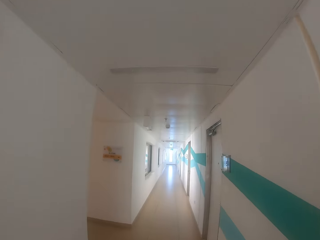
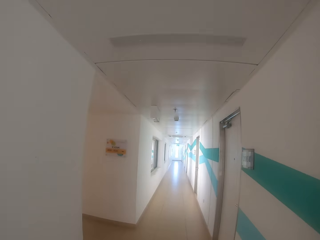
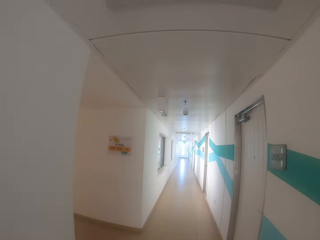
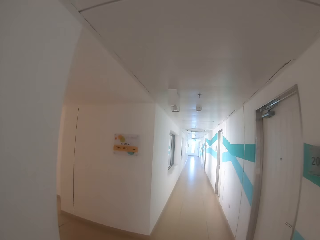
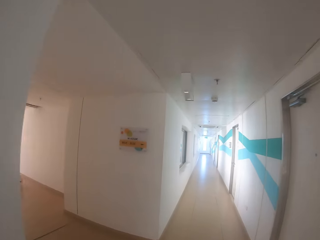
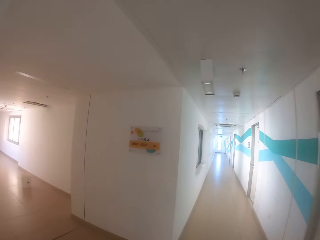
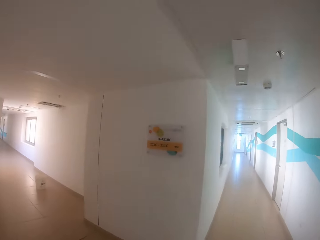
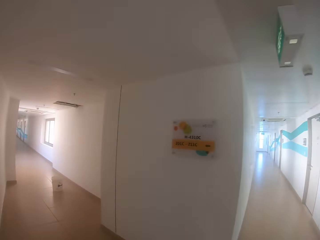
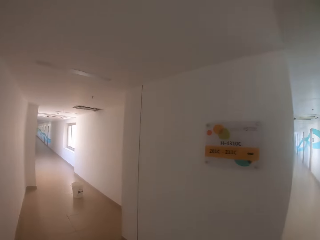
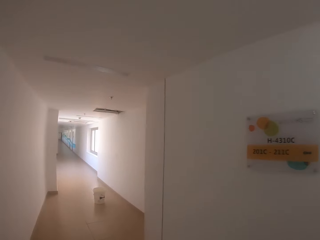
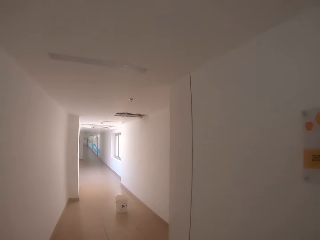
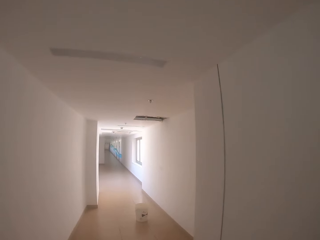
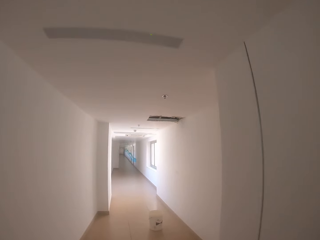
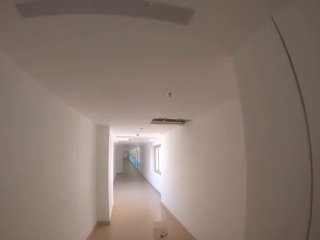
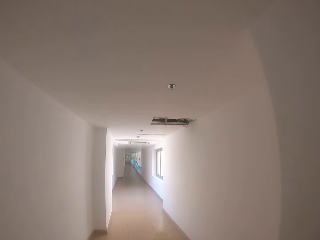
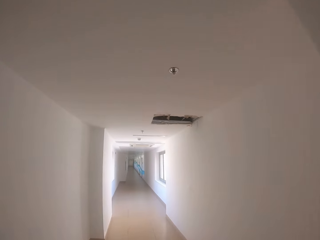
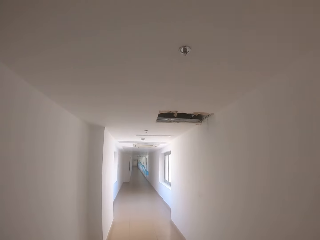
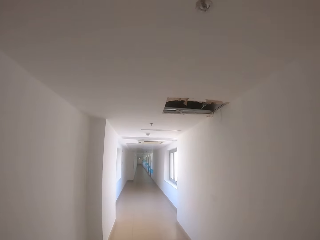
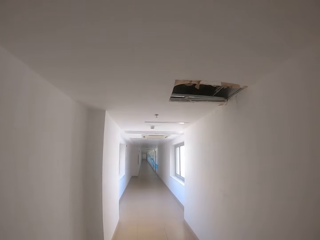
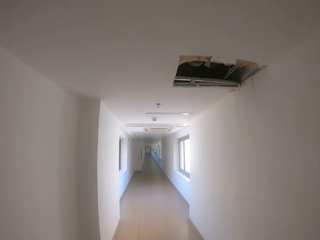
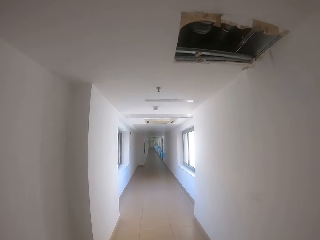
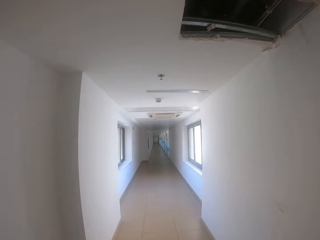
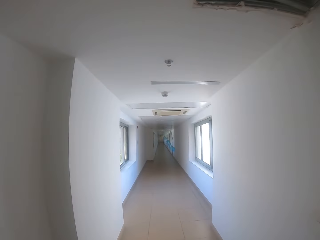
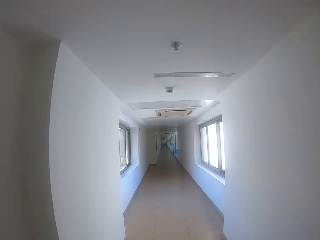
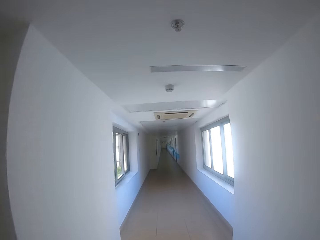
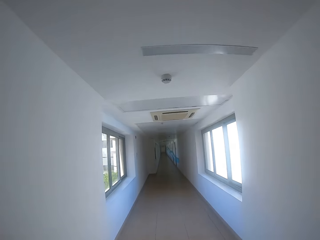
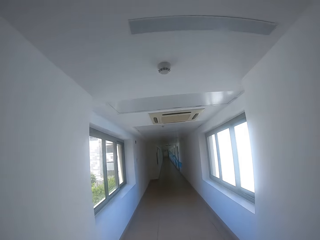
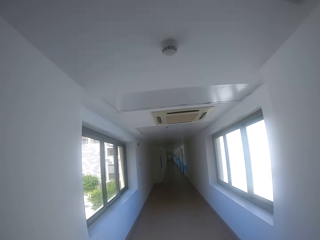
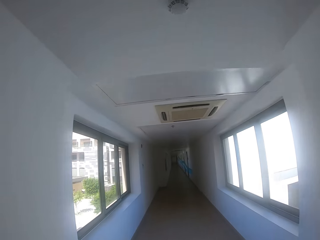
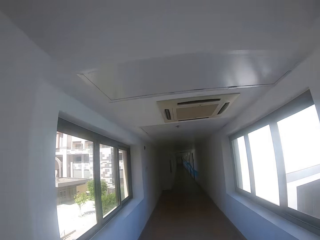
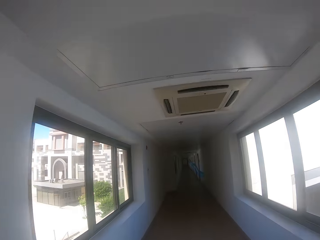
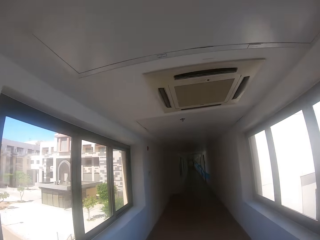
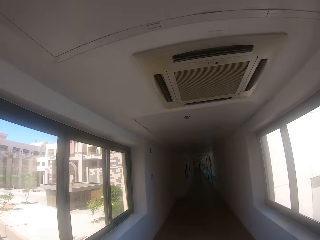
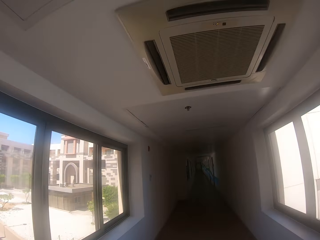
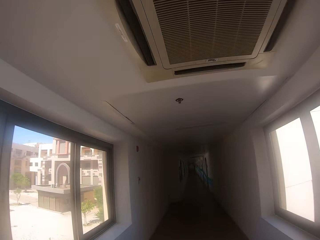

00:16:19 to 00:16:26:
The camera wearer walks round another corridor room.

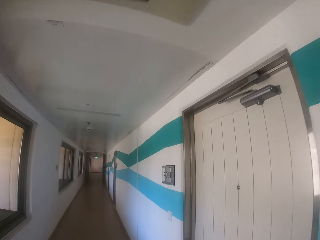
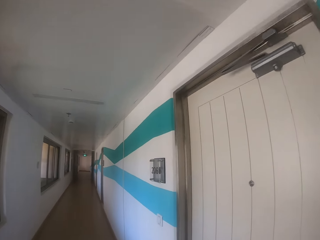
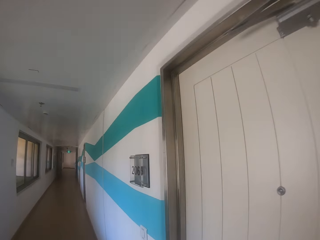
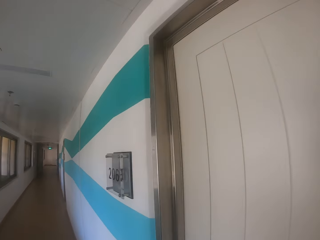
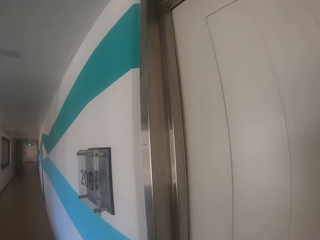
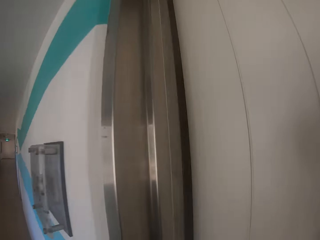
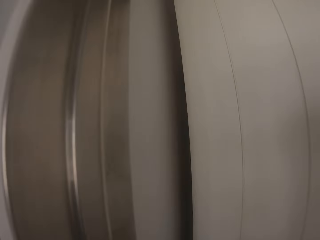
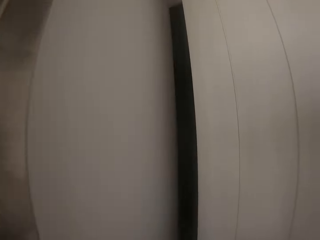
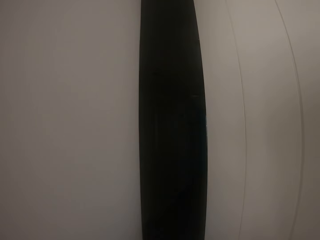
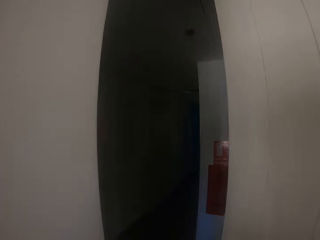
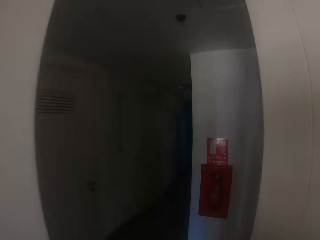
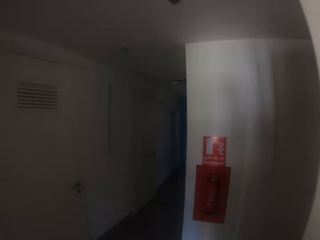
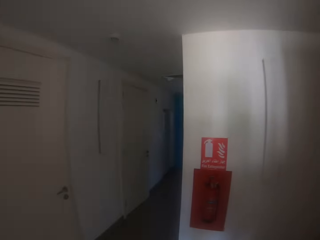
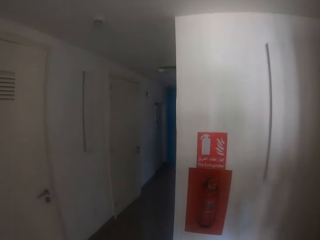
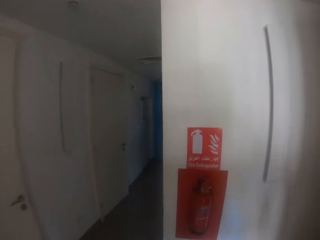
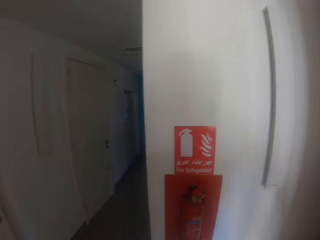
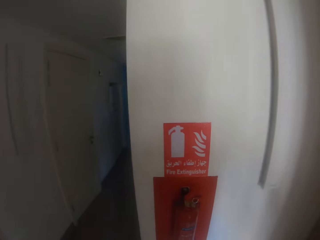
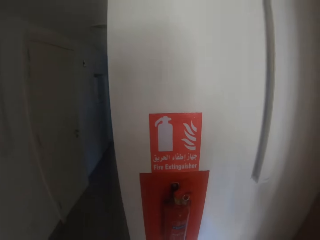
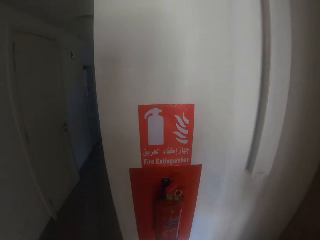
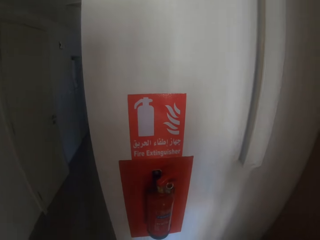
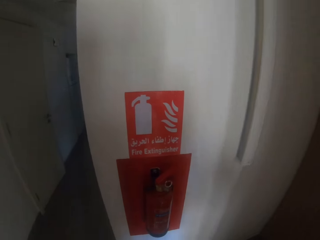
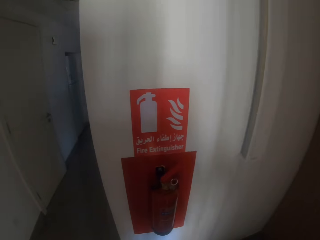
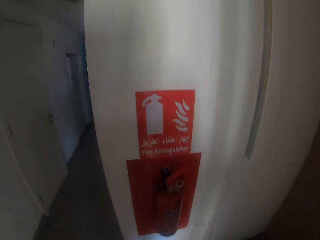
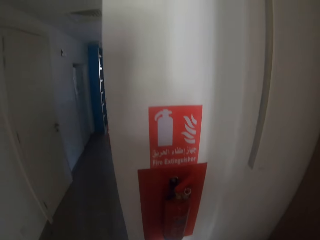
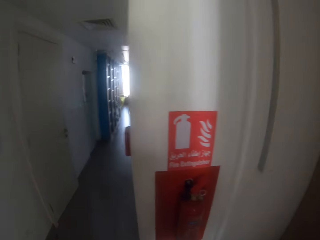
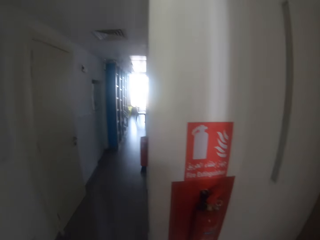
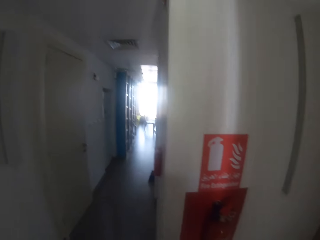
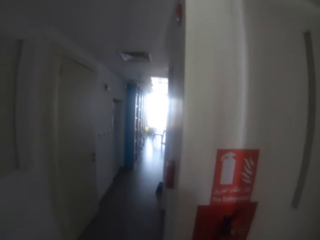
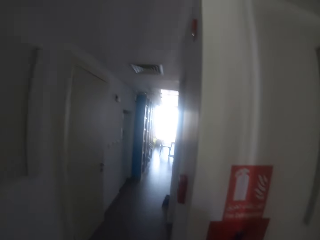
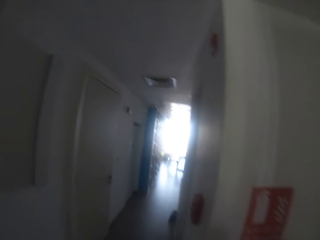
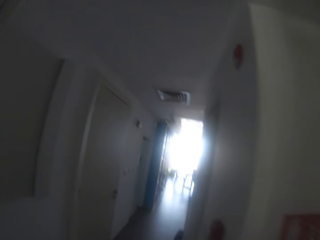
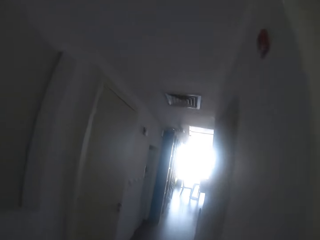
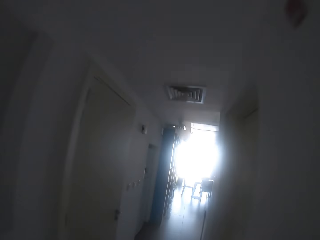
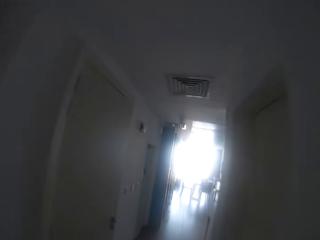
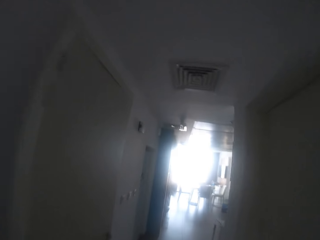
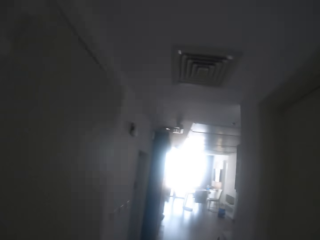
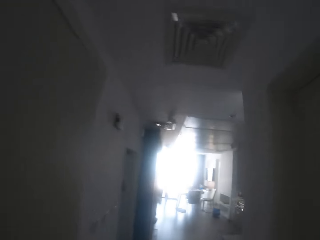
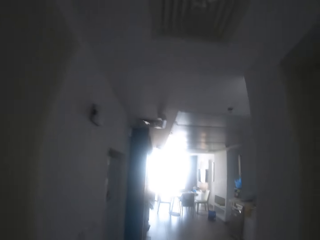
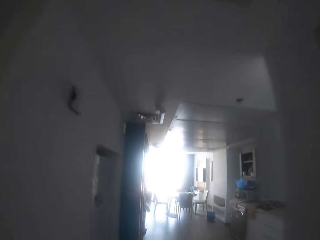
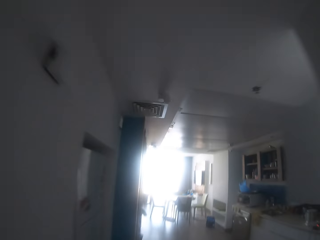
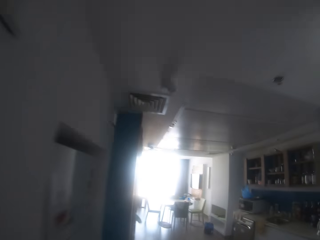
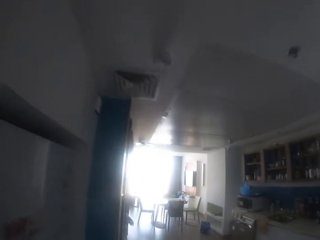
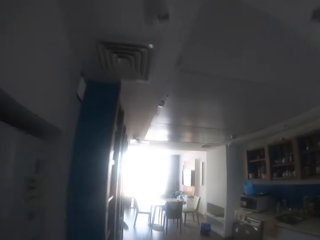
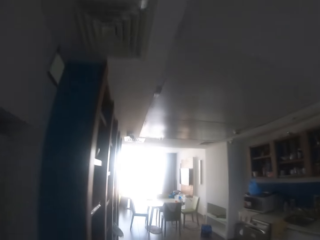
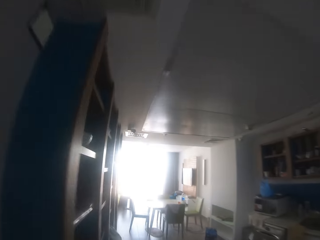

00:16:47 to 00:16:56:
The camera wearer opens the door. They enter into a room. They walk in the room.

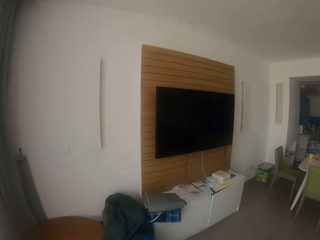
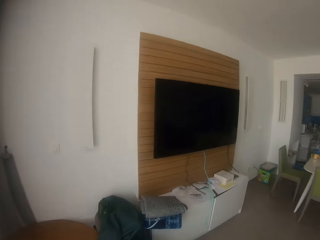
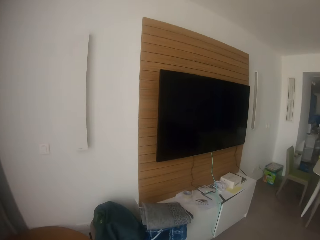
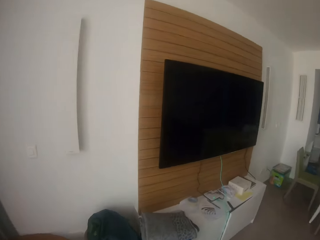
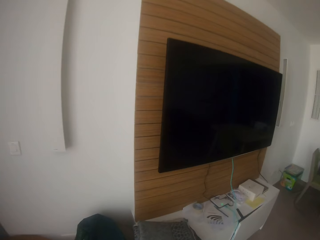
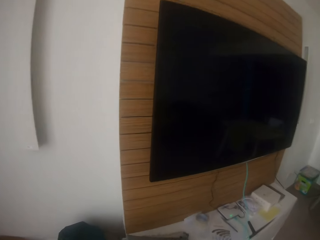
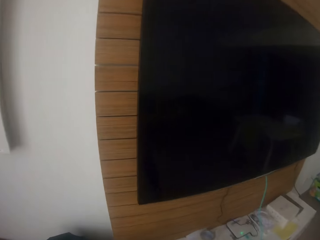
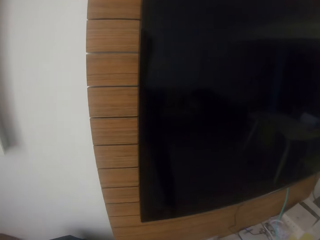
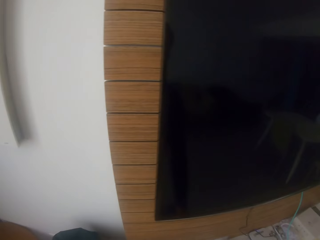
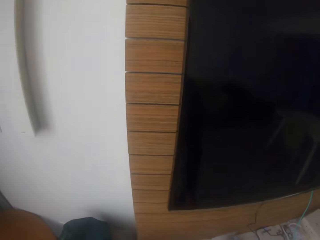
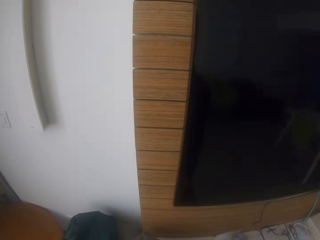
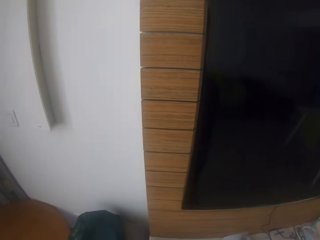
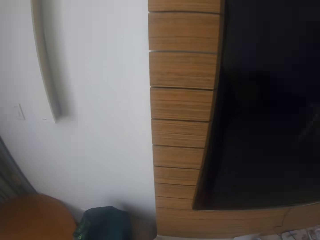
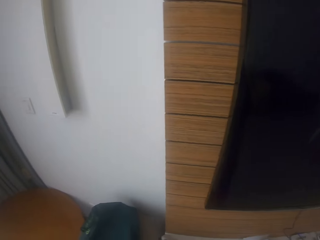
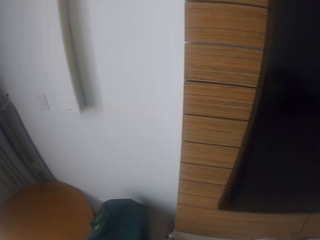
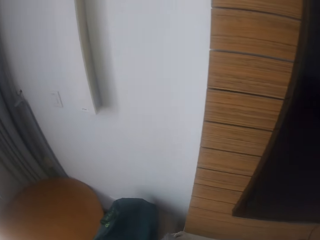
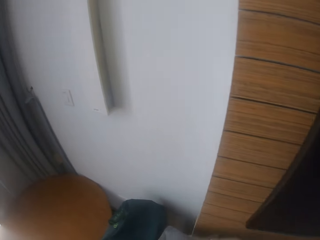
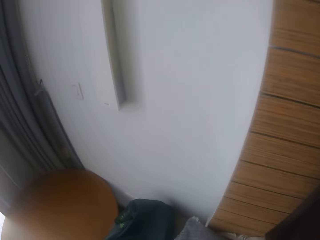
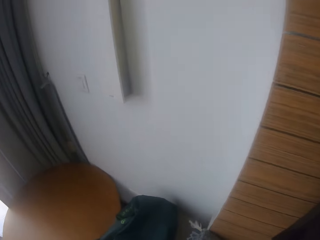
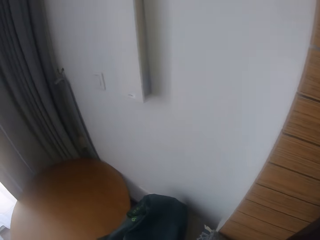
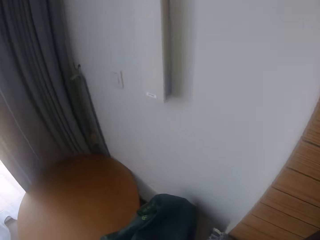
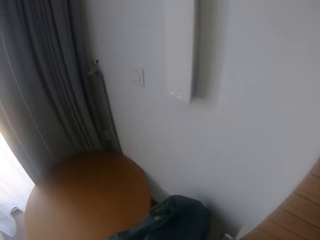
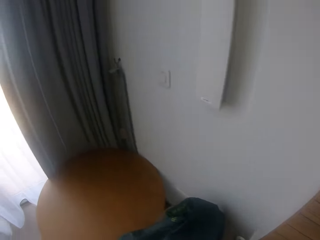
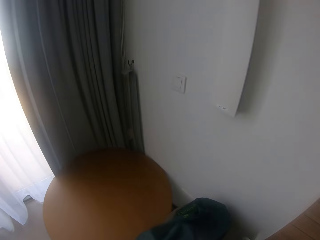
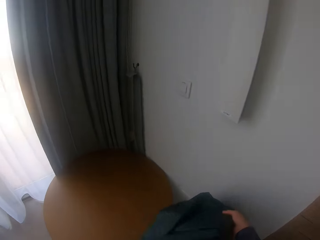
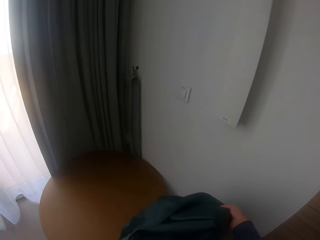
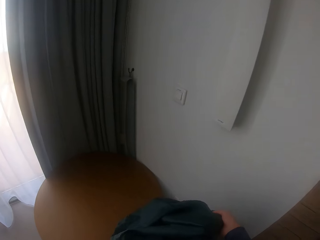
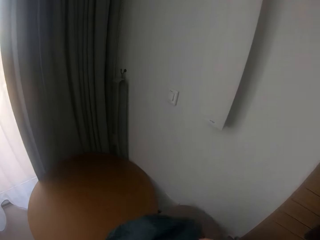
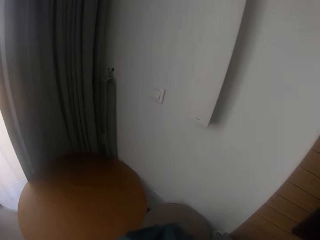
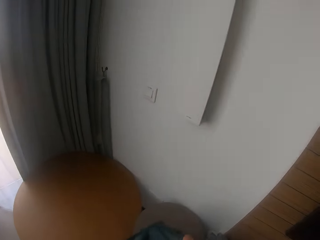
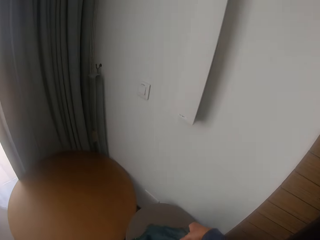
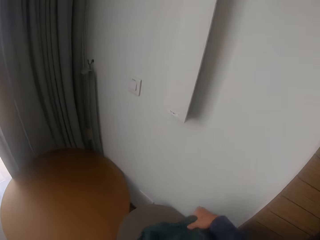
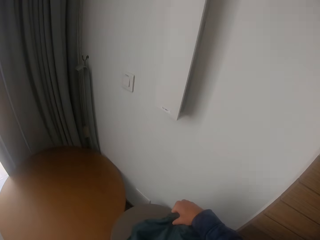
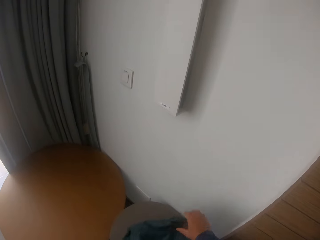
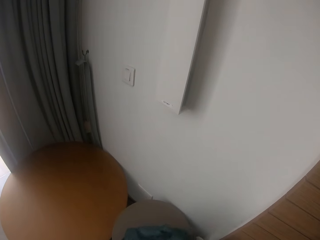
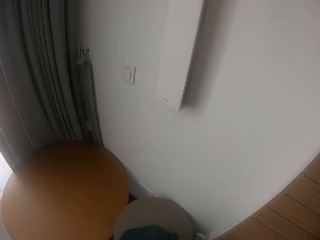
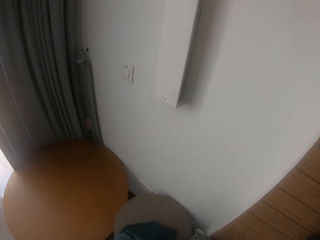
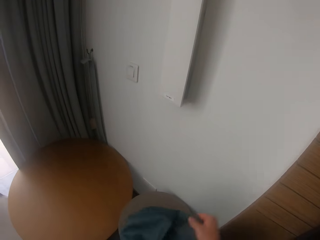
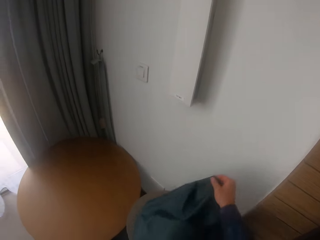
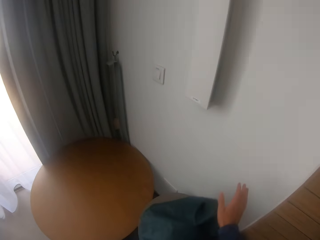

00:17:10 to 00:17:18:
The camera wearer picks up a piece of cloth. They drop the piece of cloth. They touch a bag. They pick up the clothes.
